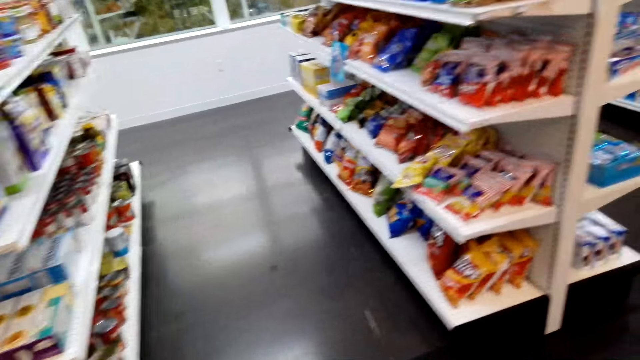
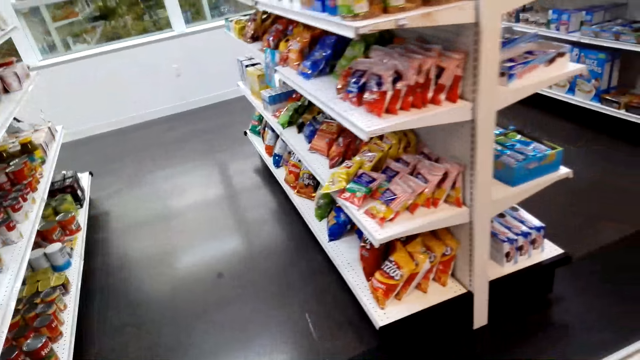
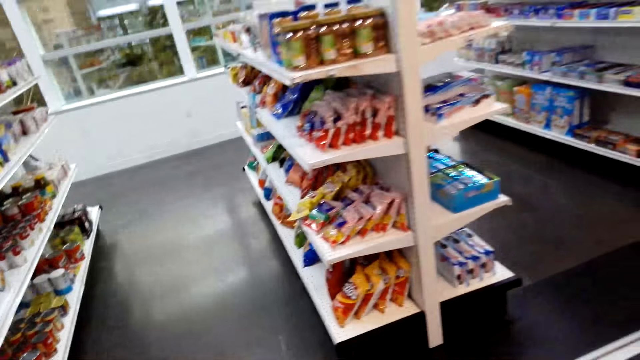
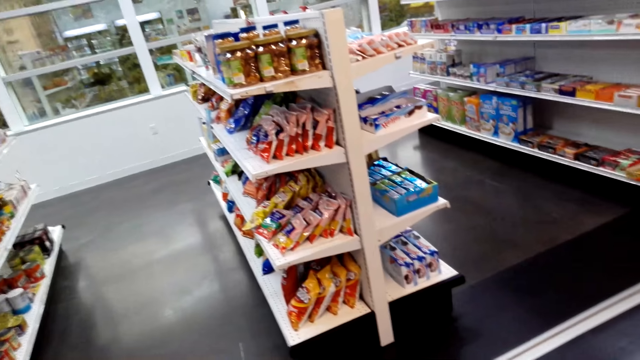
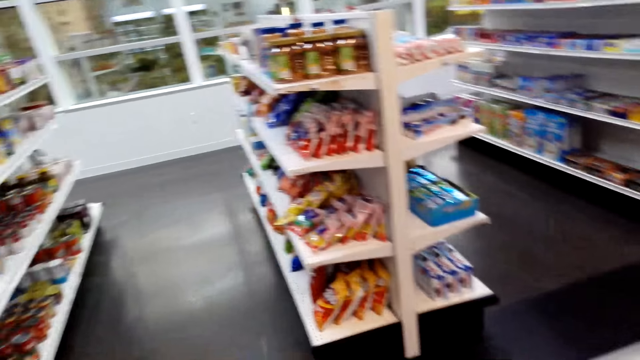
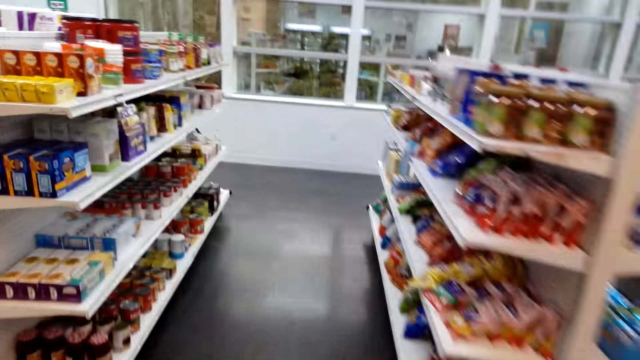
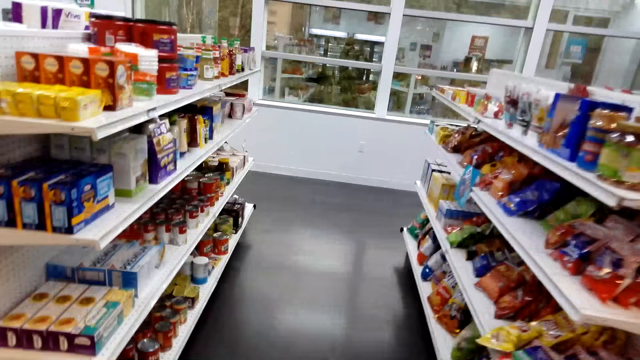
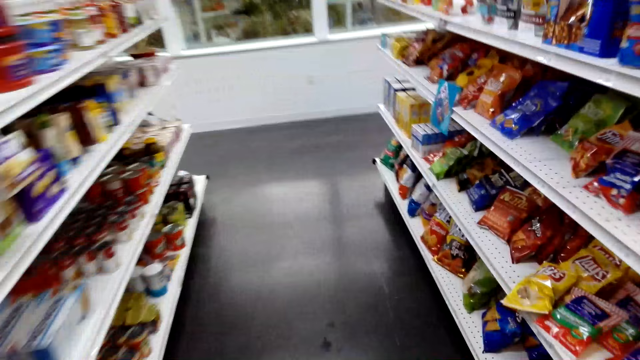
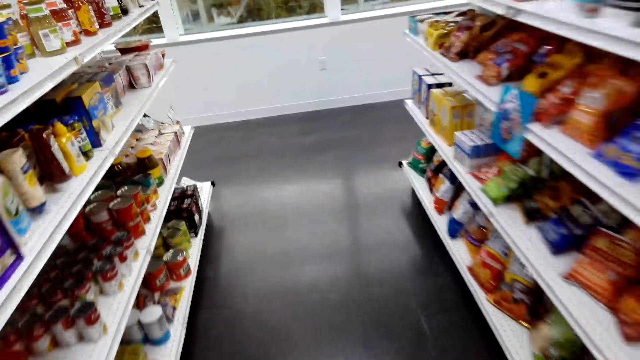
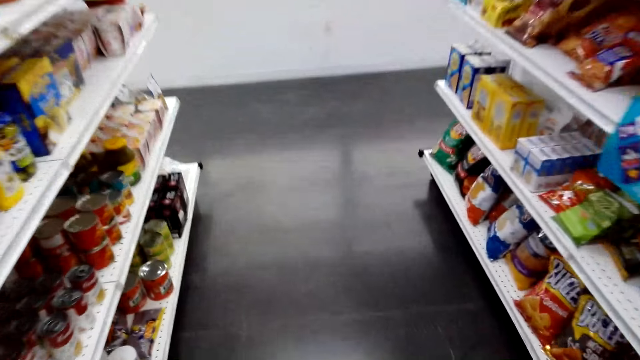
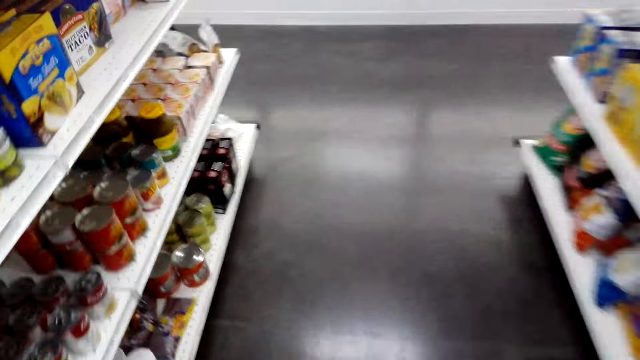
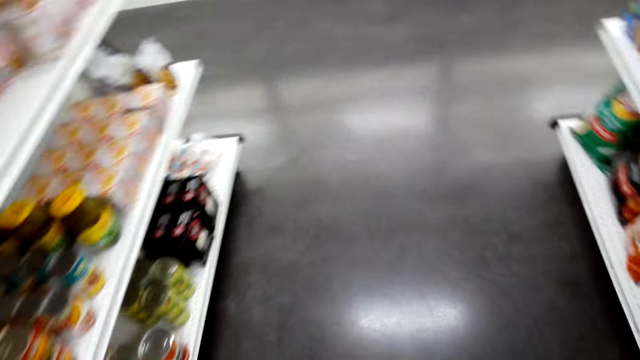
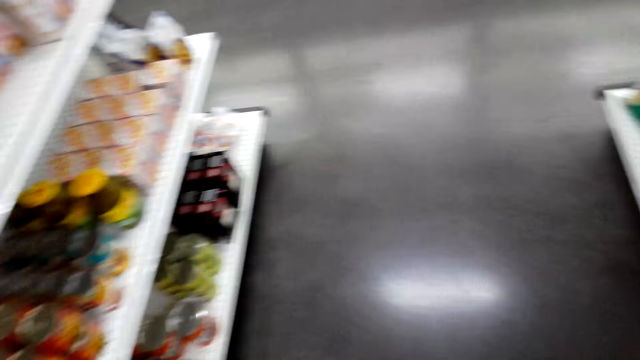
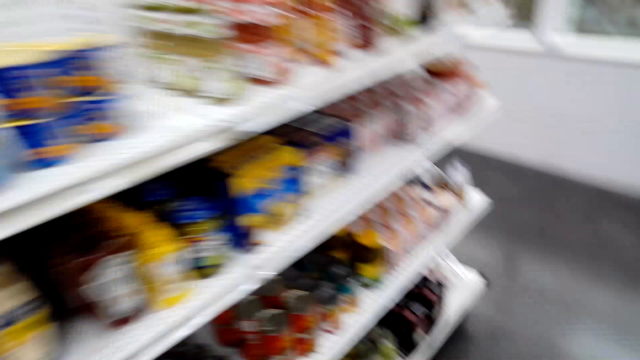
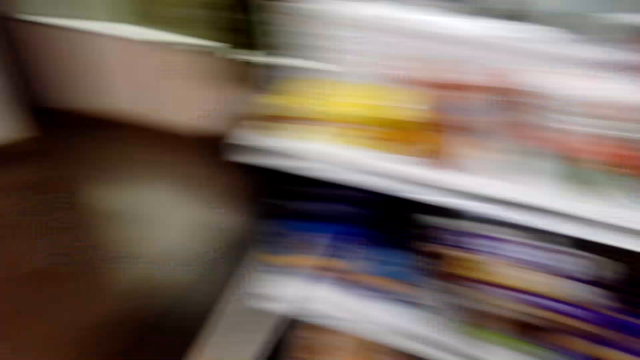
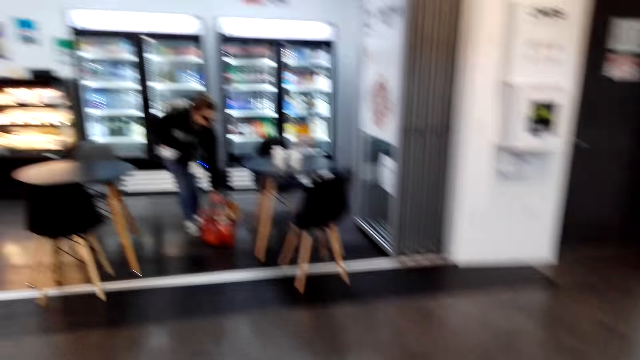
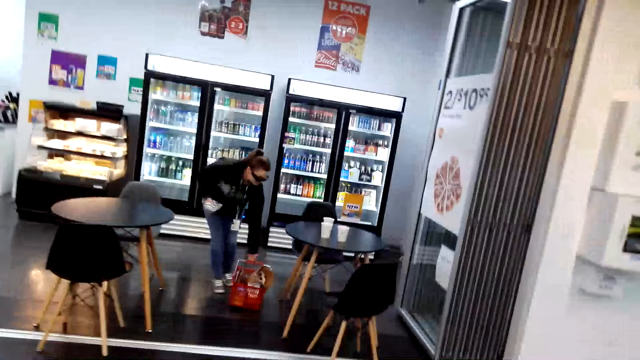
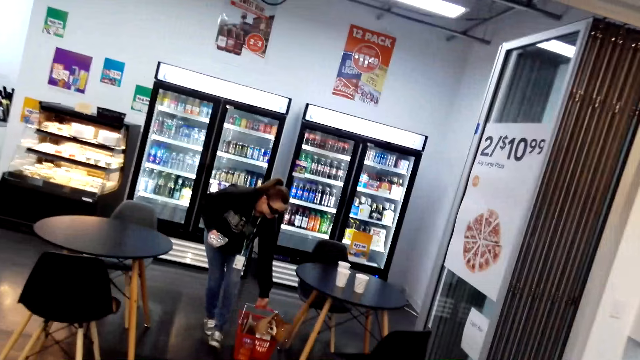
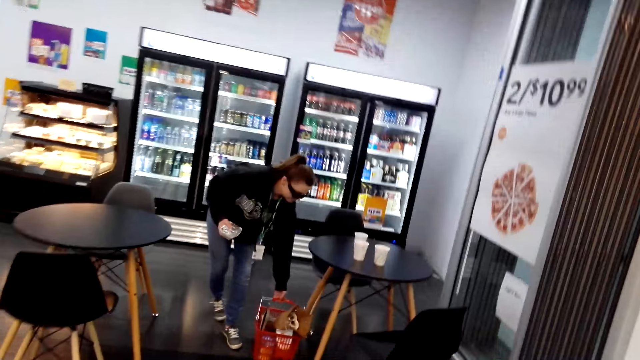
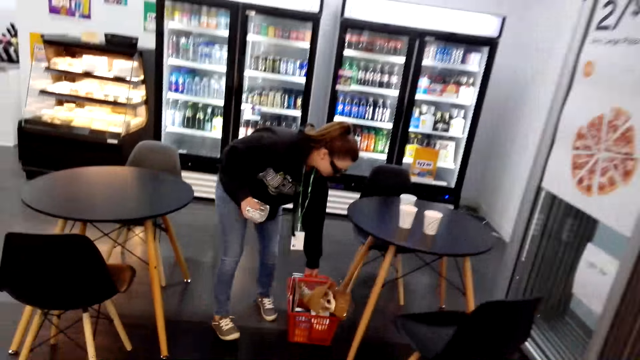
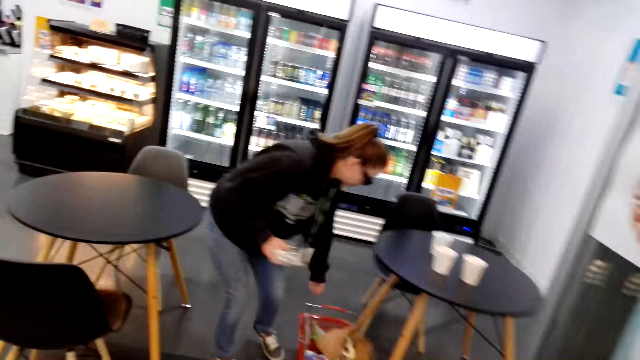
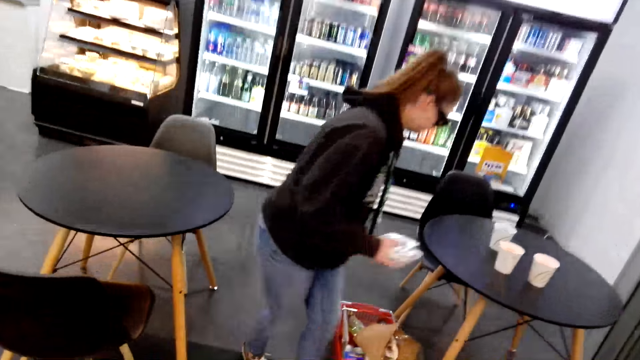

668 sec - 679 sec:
The camera wearer walks around the store. They turn around. A lady places her shopping basket on the floor. The camera wearer walks around.

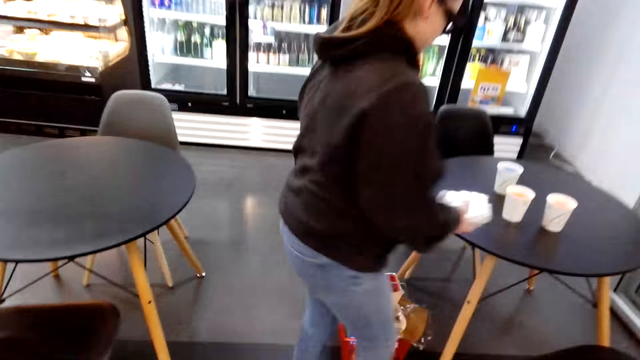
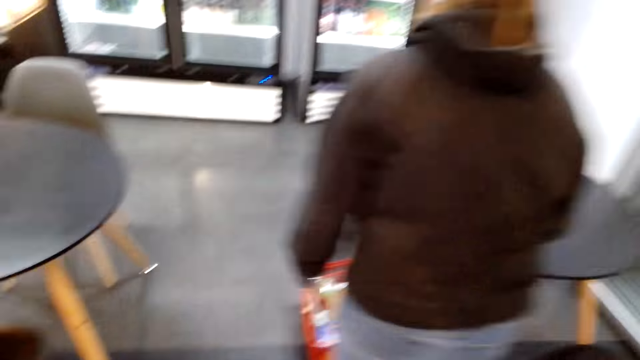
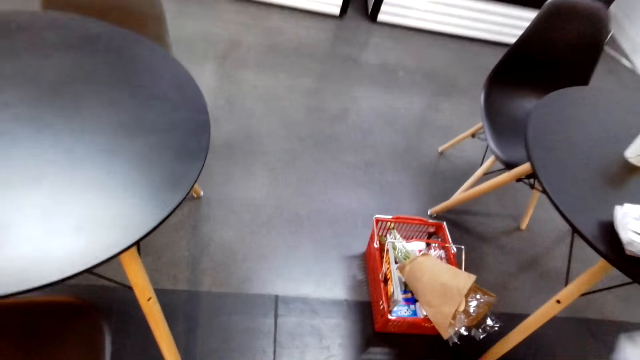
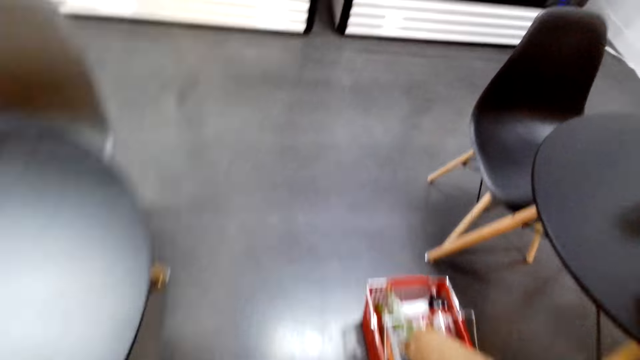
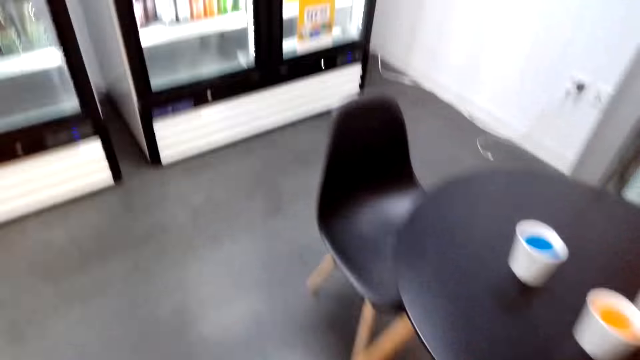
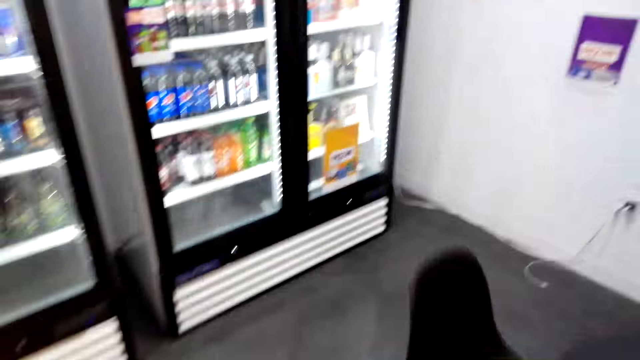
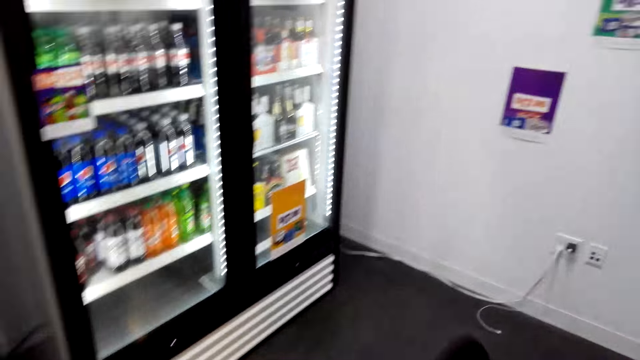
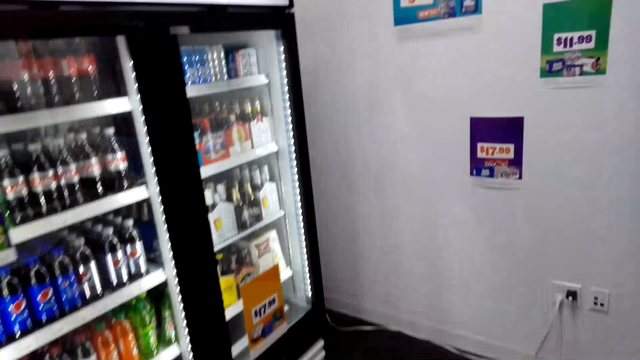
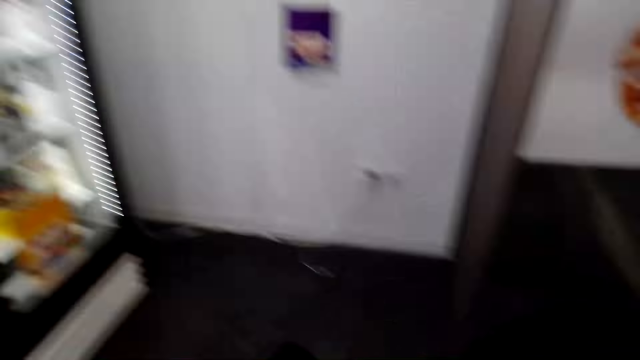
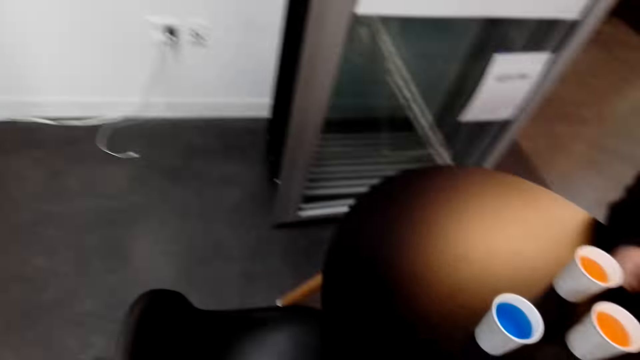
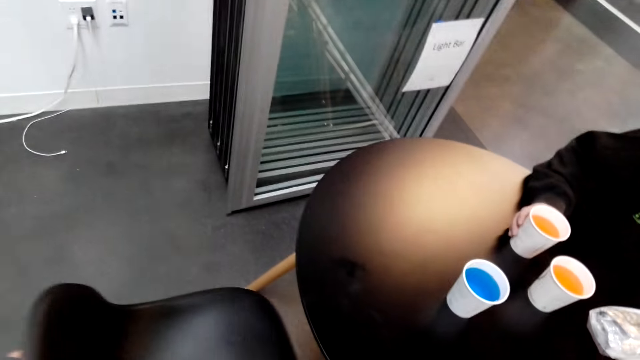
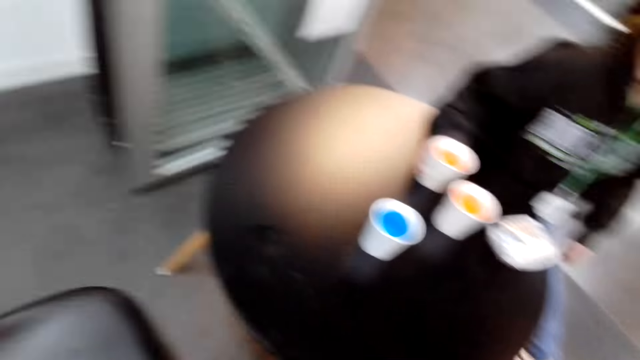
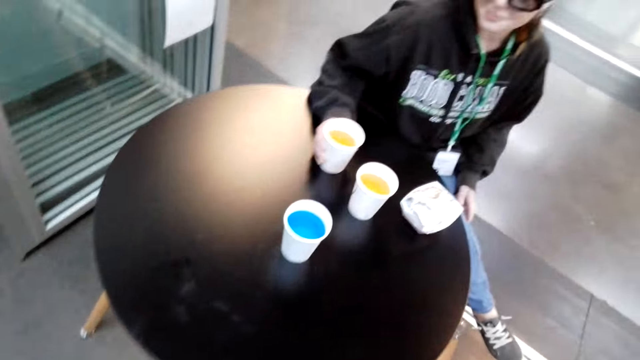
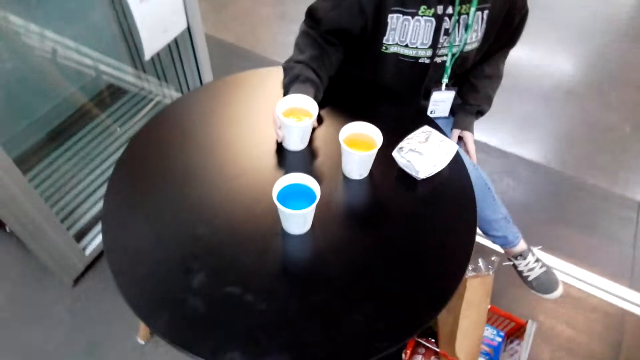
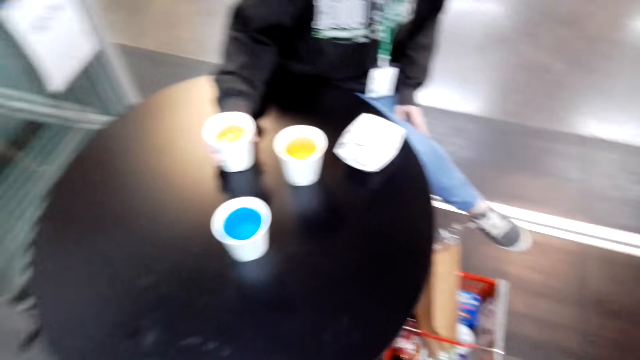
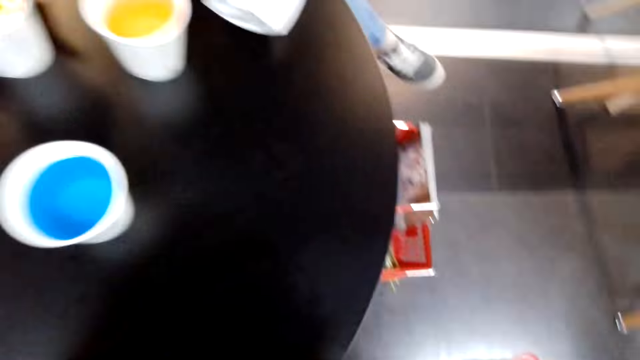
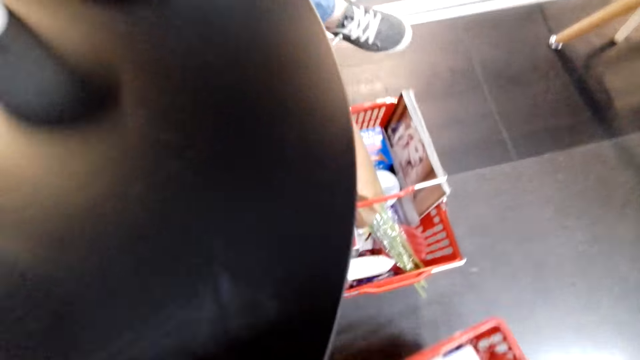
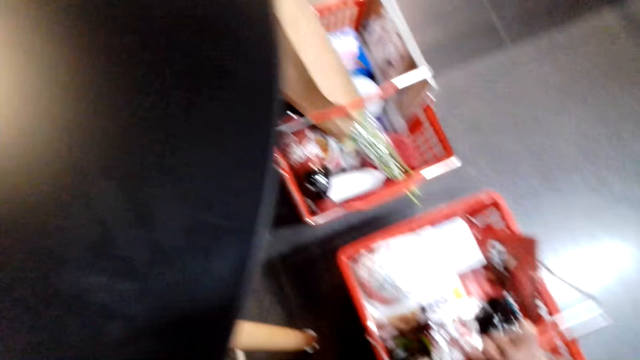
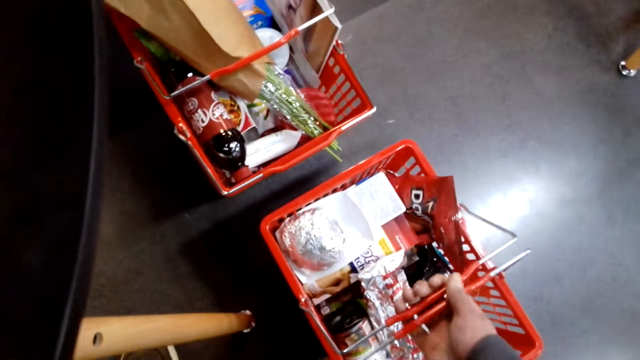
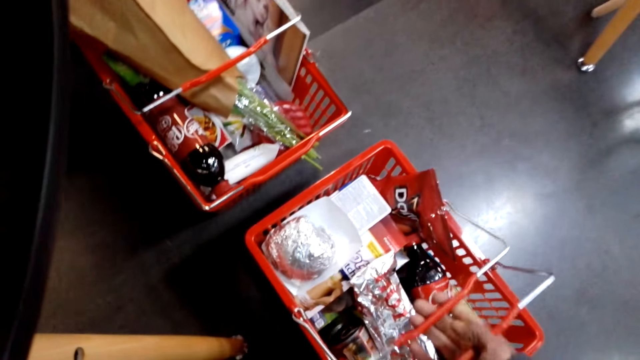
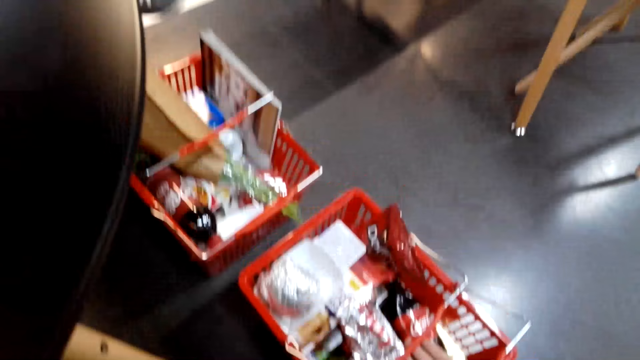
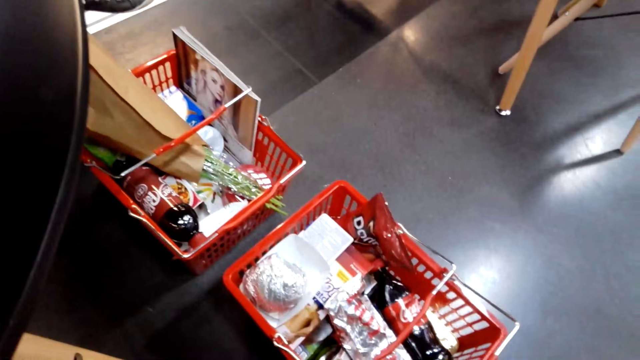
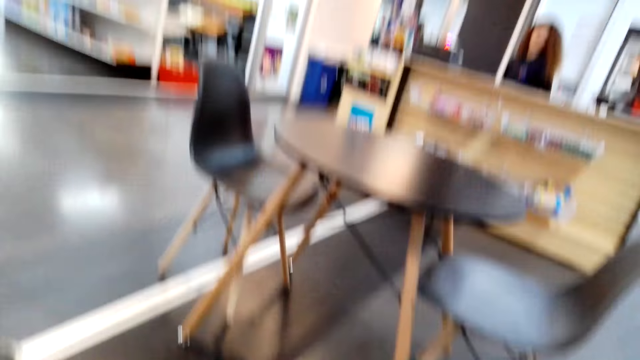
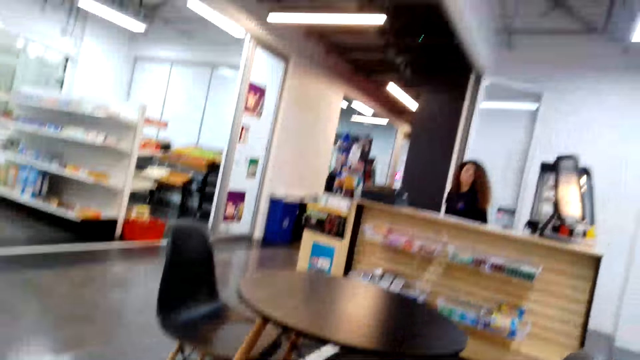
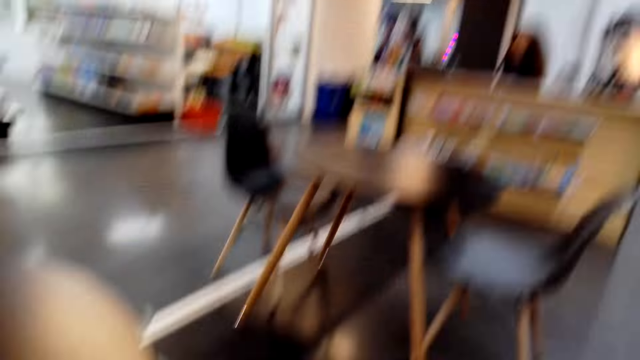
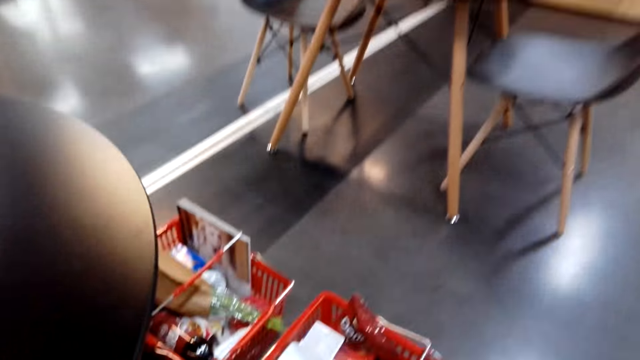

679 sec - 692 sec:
A lady sits on a chair at the table and places something on the table. The camera wearer walks around the store. They pull a chair at the table. They sit. The lady pushes a cup on the table. The camera wearer places a shopping basket on the floor.
